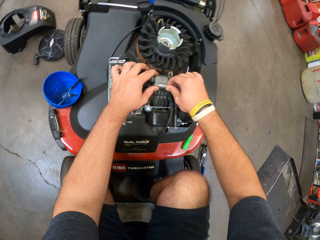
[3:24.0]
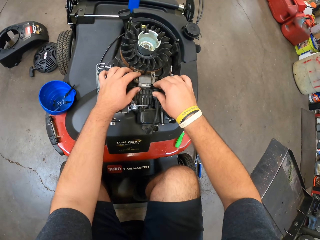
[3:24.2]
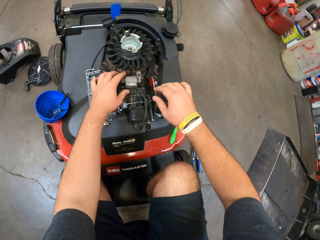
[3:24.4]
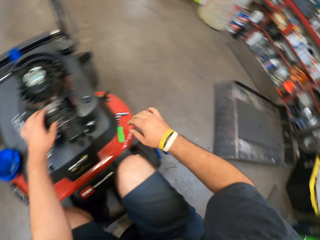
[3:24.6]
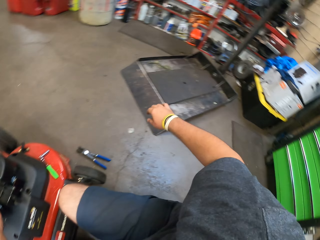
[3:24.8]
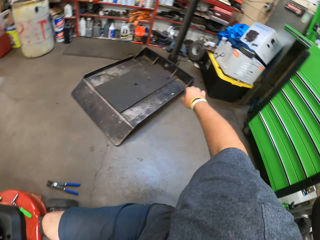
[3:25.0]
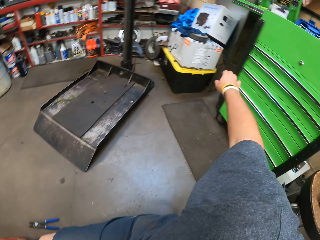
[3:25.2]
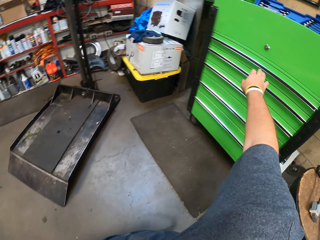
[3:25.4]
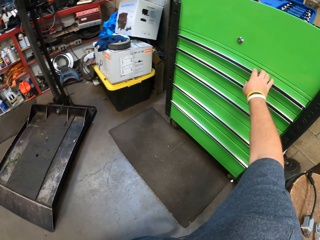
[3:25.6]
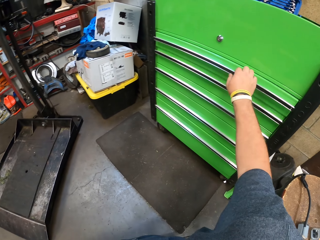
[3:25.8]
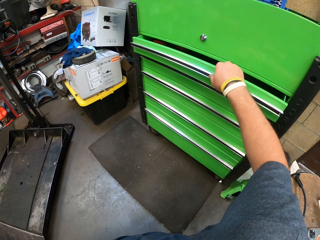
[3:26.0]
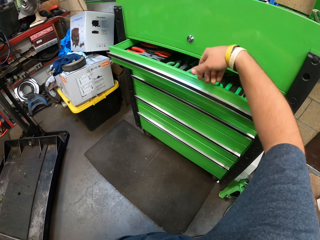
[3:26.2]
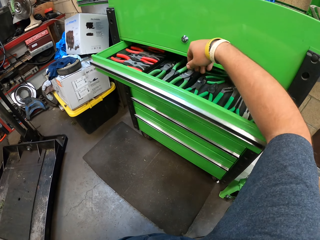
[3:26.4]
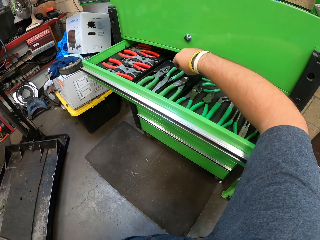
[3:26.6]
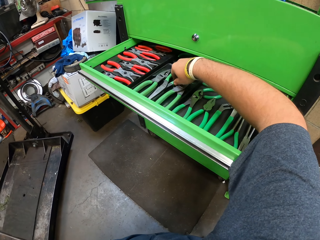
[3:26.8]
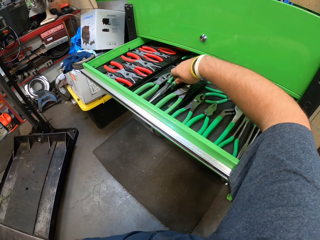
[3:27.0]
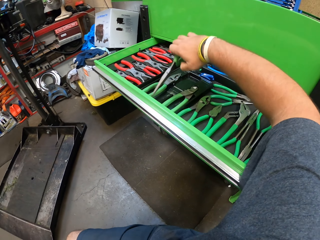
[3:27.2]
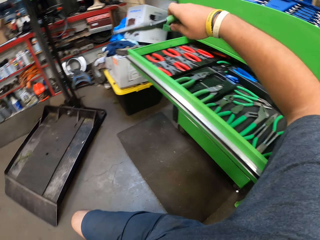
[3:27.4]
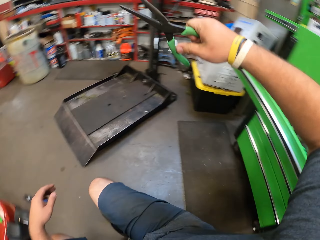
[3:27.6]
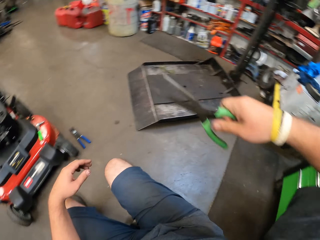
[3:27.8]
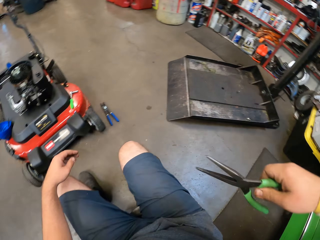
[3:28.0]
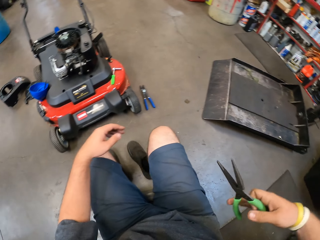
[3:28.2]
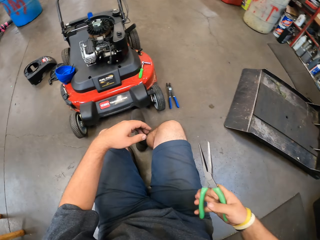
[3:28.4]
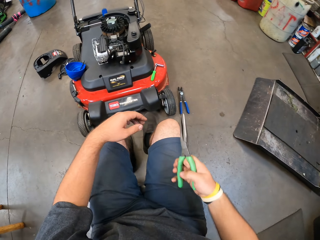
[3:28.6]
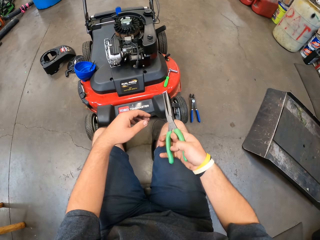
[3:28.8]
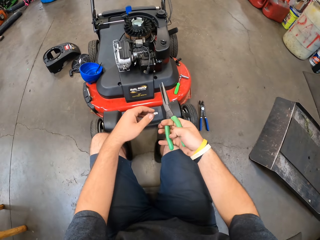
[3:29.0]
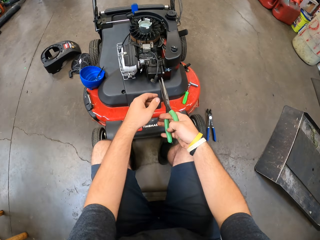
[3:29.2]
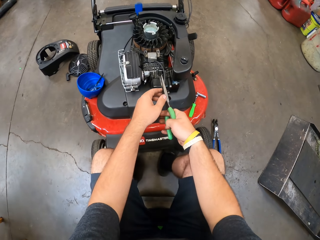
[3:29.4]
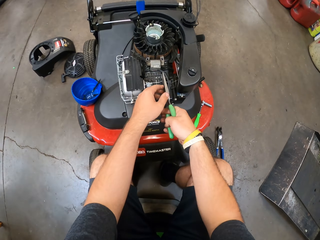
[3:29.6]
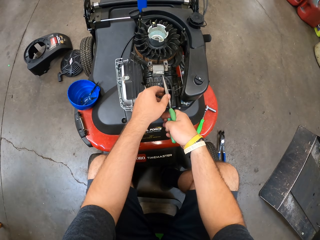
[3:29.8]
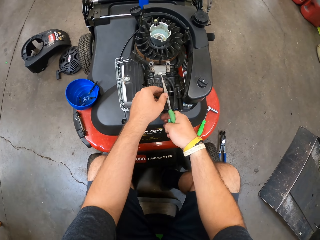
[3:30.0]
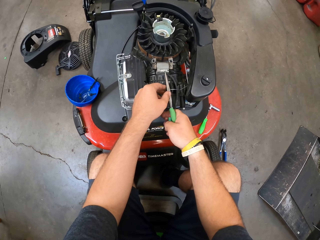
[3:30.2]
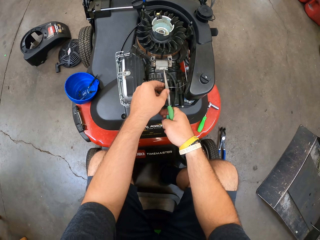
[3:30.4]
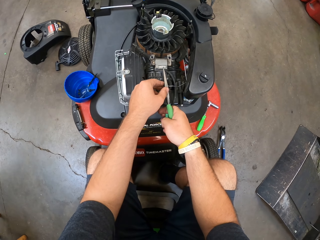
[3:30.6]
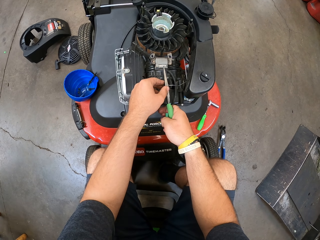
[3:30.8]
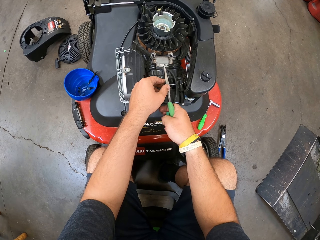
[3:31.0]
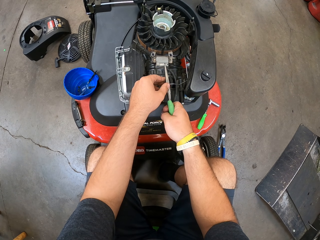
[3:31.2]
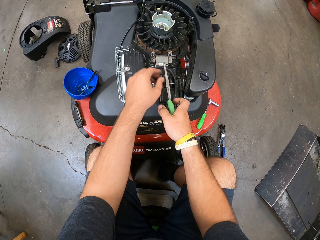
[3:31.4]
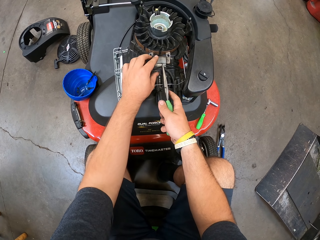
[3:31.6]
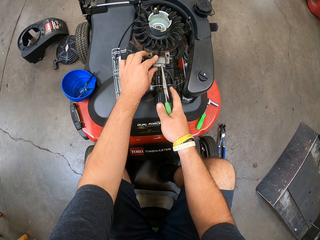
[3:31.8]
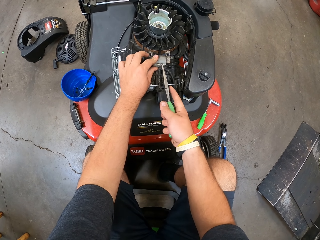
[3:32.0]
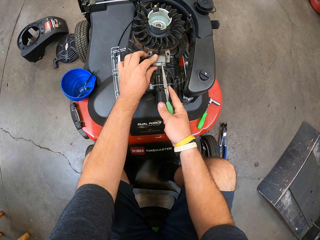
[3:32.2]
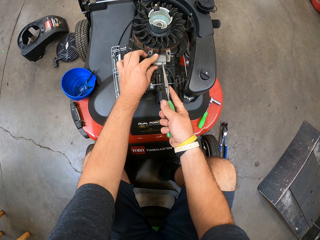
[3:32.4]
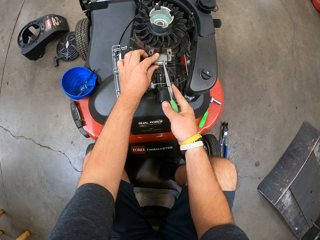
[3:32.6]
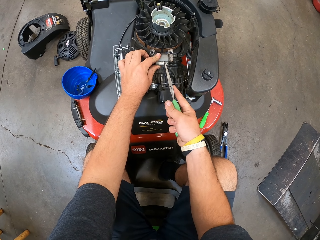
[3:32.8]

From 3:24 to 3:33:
The camera wearer tries to pull something. They turn around, open the drawer, and pick the pliers from the drawer. They move to the machine and remove something.

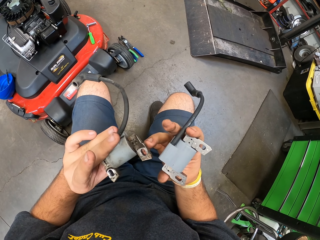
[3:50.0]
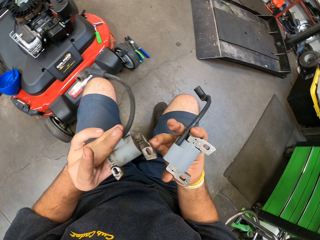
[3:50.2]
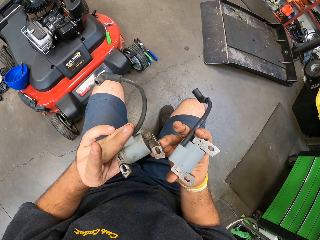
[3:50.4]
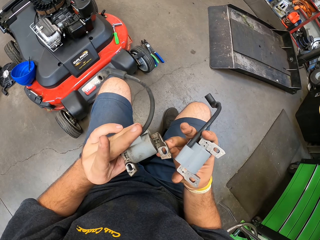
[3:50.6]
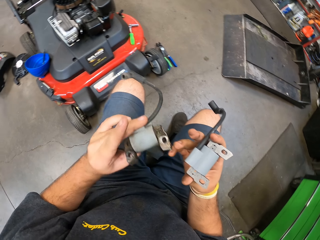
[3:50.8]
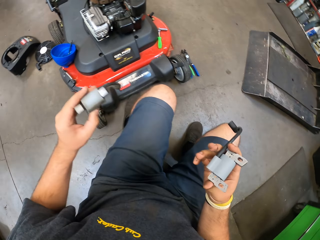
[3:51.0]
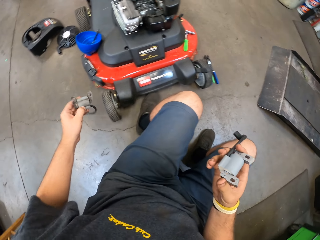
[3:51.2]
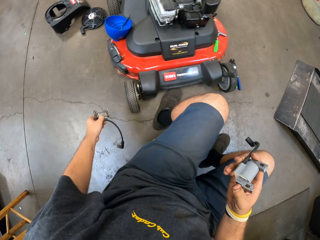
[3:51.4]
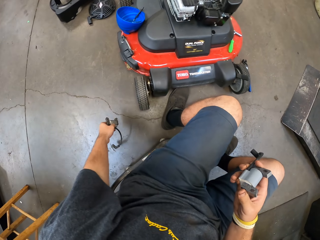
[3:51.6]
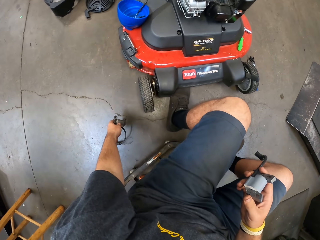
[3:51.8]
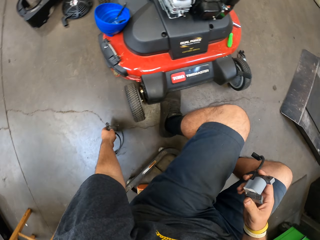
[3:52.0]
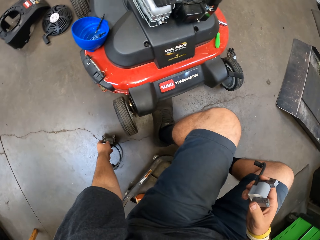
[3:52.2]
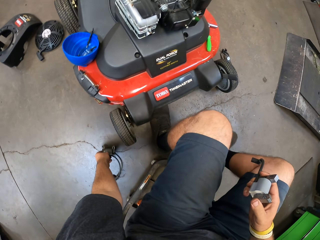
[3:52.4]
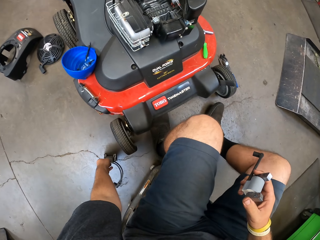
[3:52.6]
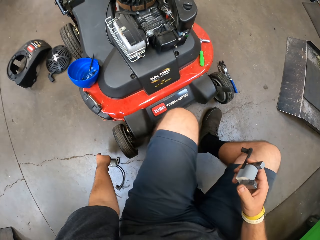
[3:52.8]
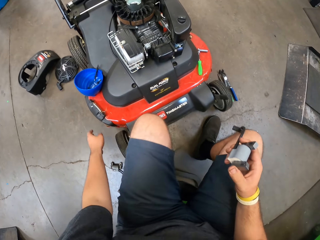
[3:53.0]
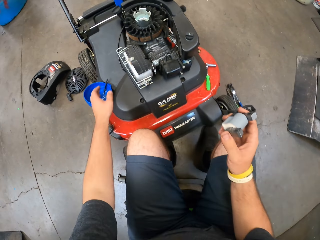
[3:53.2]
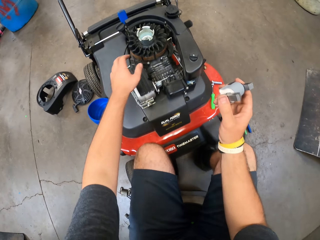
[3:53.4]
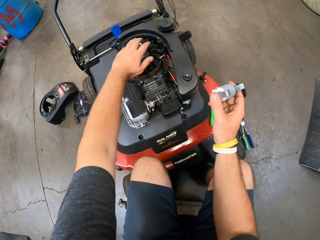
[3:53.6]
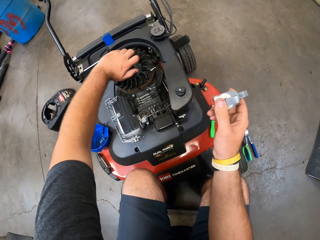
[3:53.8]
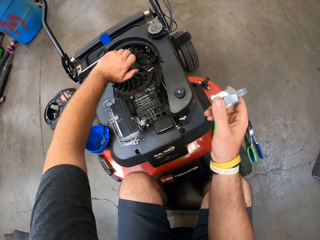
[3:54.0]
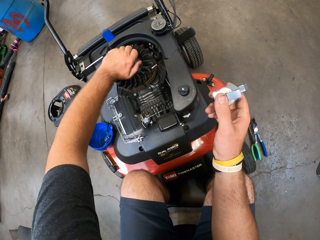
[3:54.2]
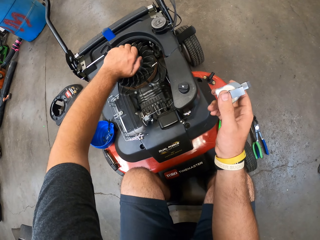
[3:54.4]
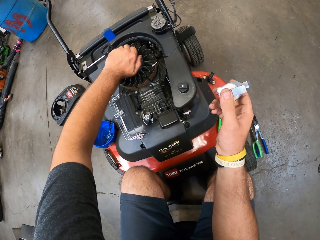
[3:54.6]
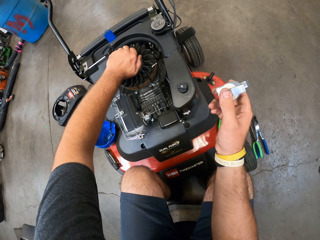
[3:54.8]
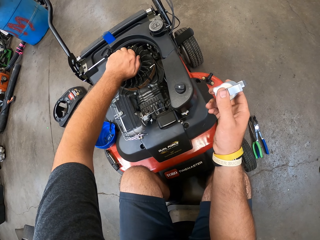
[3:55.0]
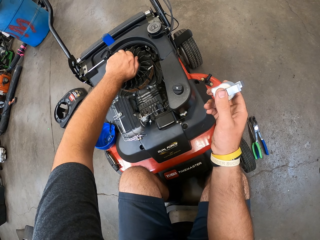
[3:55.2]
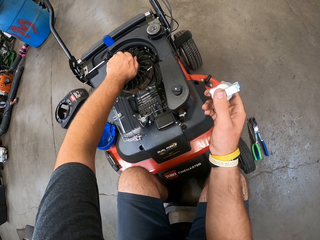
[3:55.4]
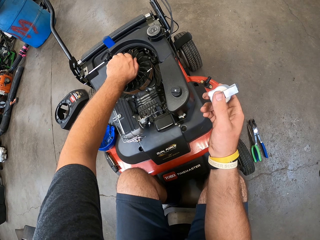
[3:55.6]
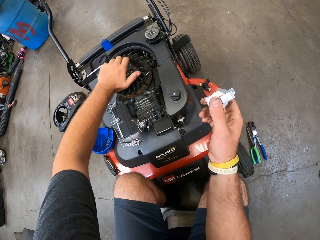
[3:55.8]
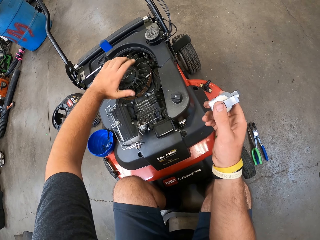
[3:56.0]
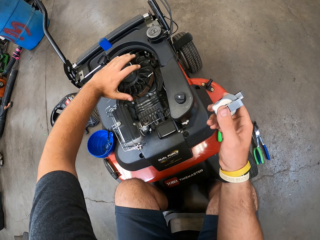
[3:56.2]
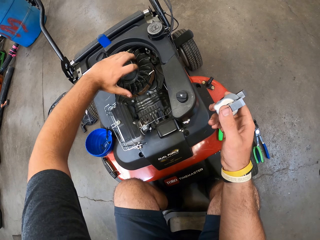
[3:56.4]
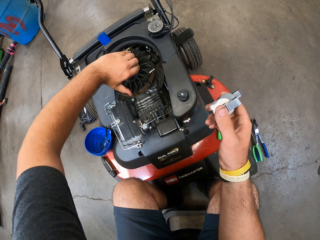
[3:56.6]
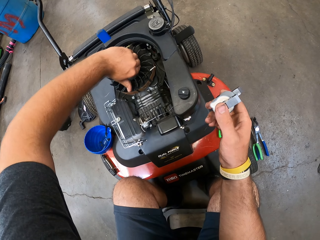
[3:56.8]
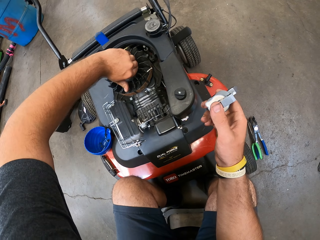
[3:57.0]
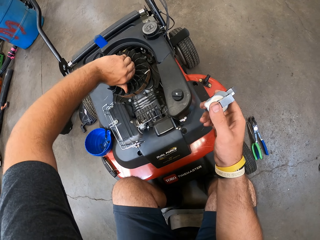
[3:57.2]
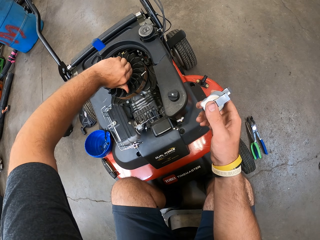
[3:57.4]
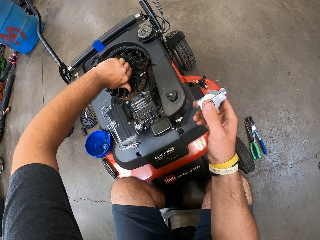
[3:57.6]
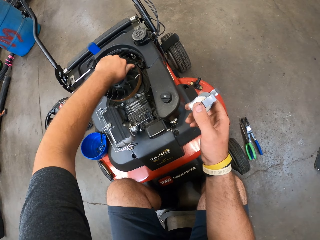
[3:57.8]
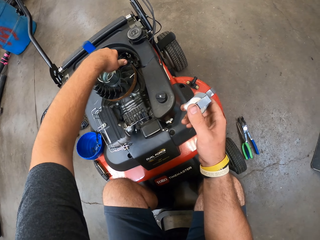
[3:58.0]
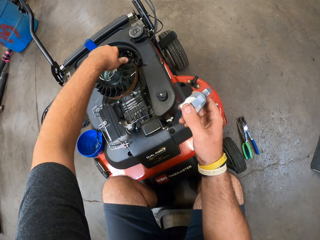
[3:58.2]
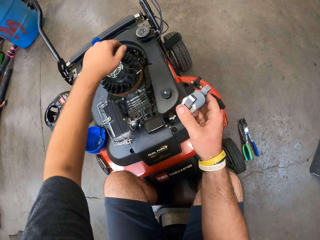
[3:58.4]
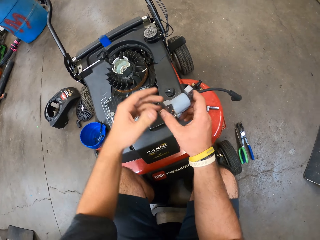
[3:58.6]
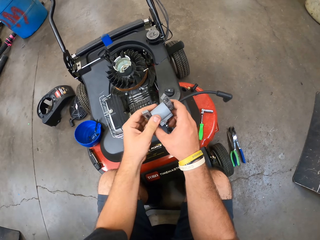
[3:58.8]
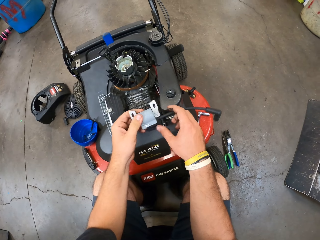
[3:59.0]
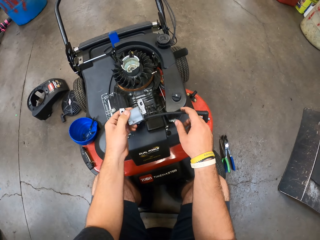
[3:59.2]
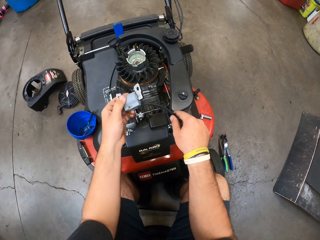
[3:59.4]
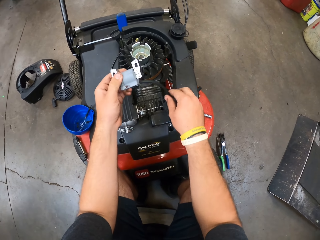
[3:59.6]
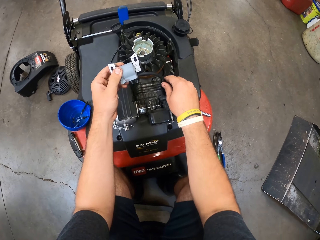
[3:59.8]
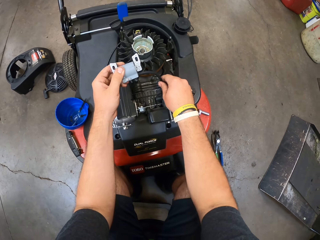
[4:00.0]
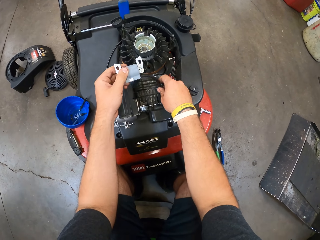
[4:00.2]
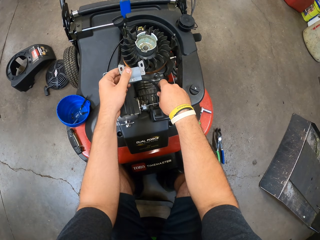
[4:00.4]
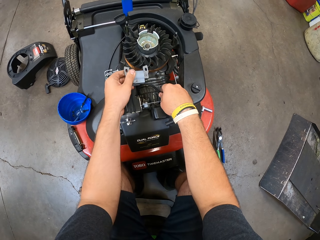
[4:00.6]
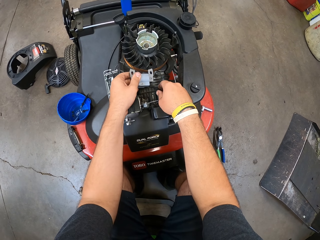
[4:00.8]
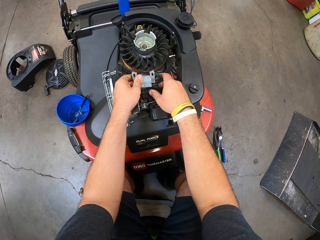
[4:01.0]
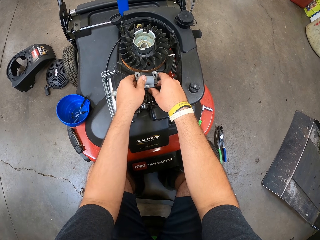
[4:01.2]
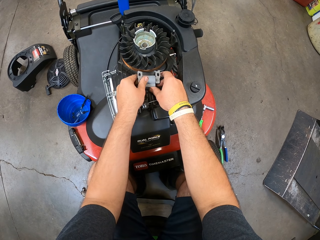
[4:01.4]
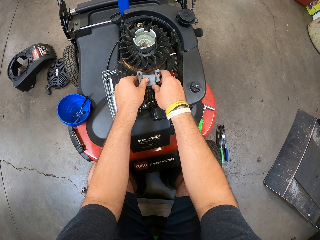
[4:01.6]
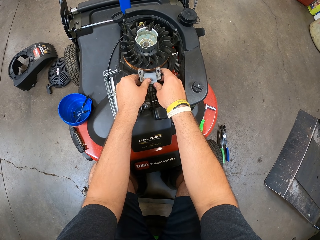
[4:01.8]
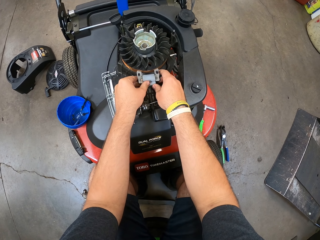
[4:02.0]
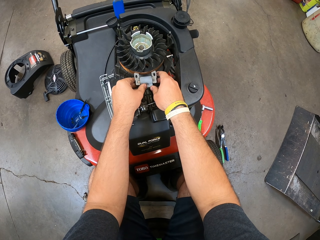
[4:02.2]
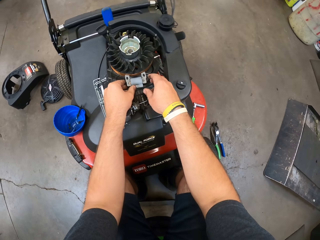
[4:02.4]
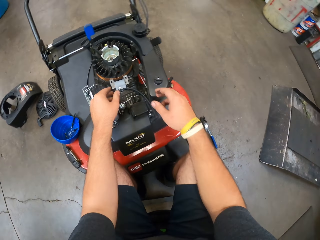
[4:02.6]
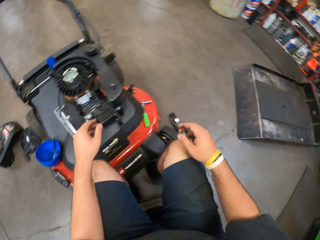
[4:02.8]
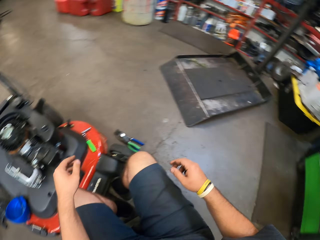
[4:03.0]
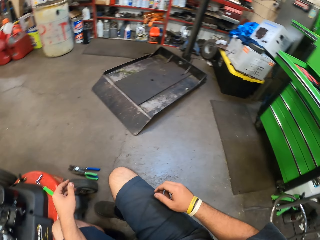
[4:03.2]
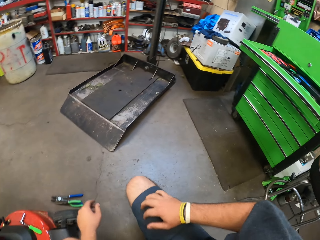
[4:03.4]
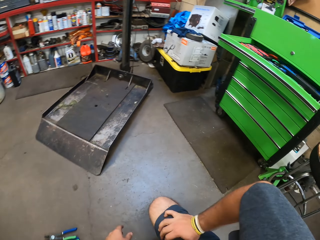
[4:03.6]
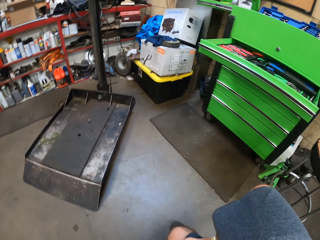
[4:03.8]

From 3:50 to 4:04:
The camera wearer looks at something in the hands. They put something in the left hand down to the ground. They rotate the machine starter. They fix something and put an object on the engine.
